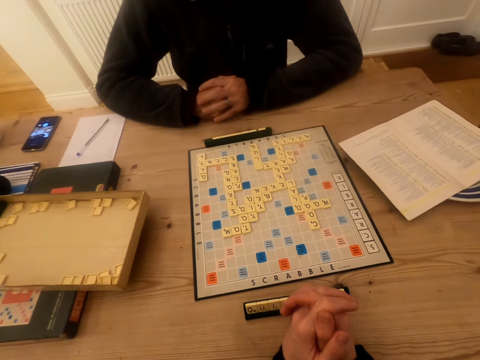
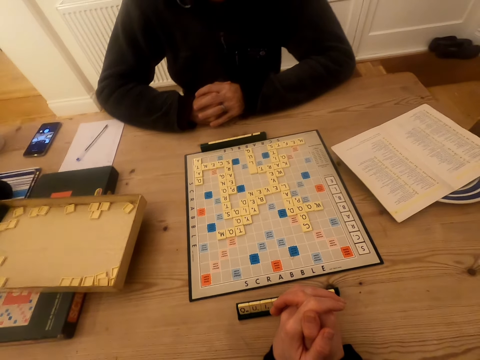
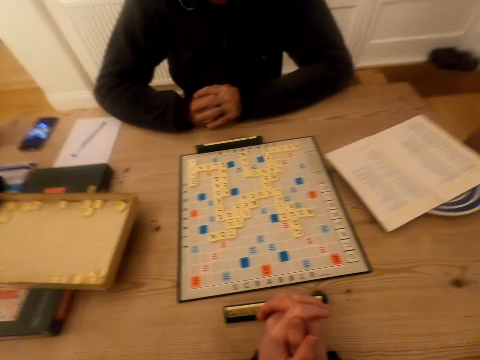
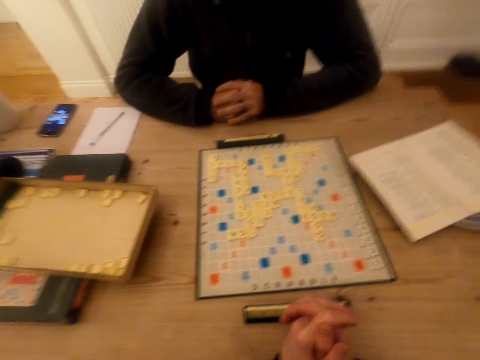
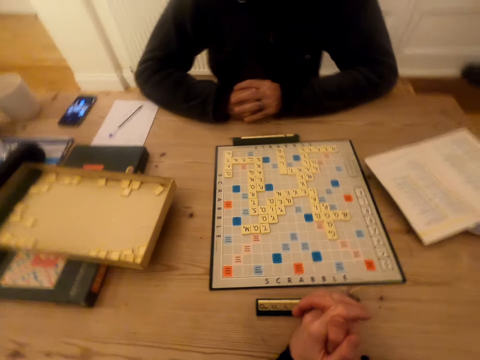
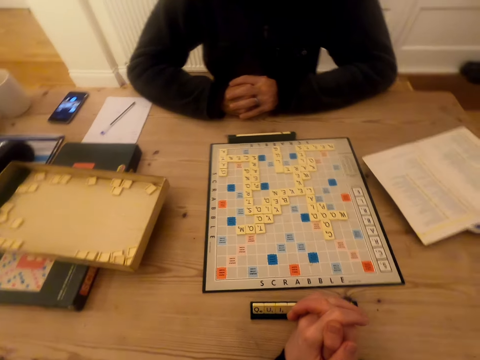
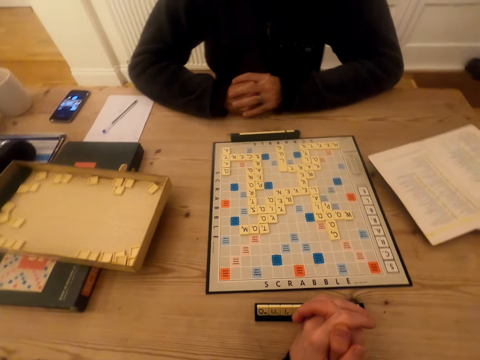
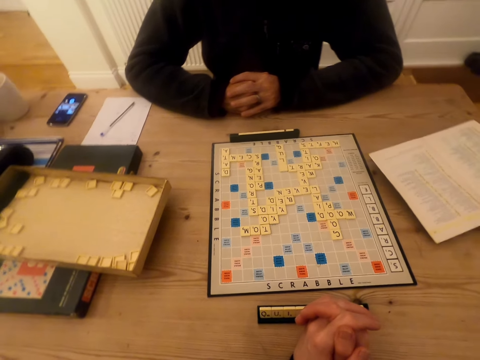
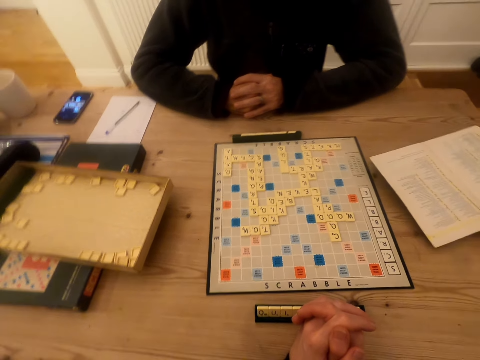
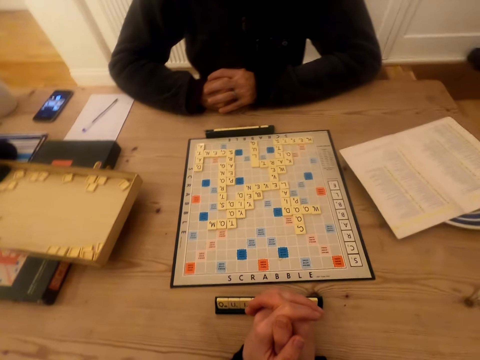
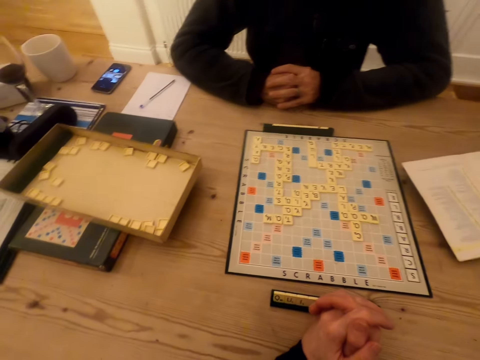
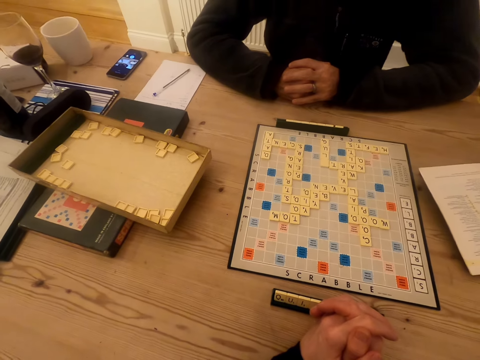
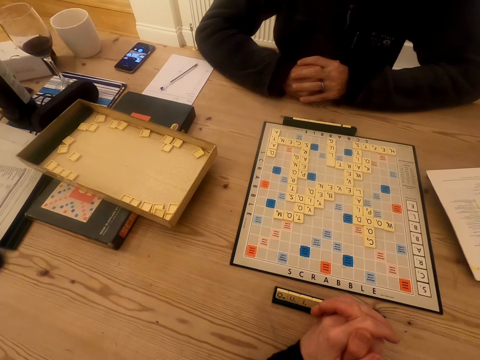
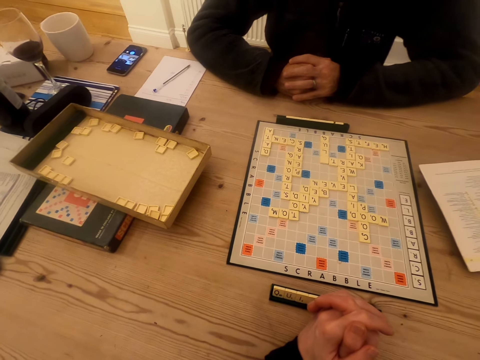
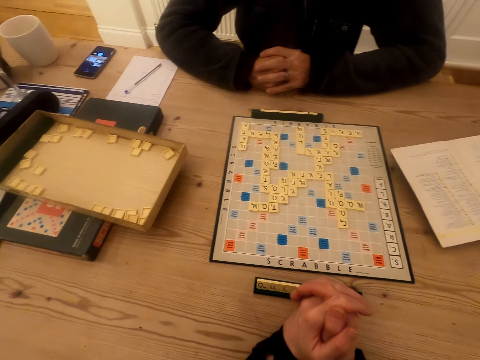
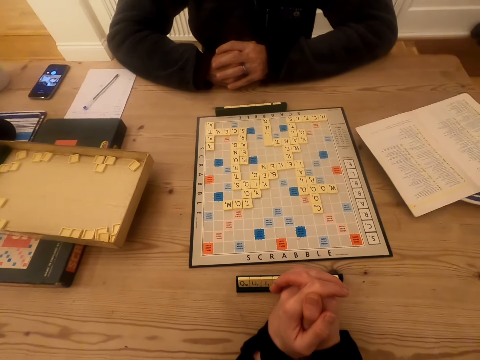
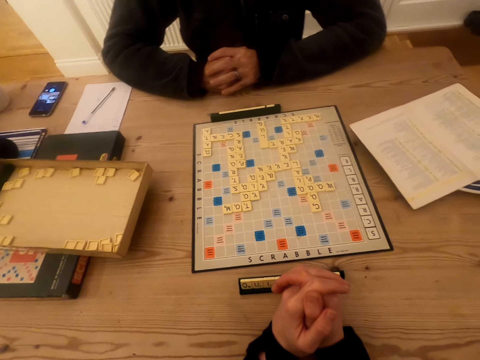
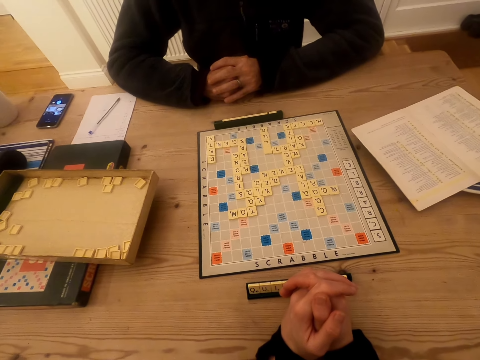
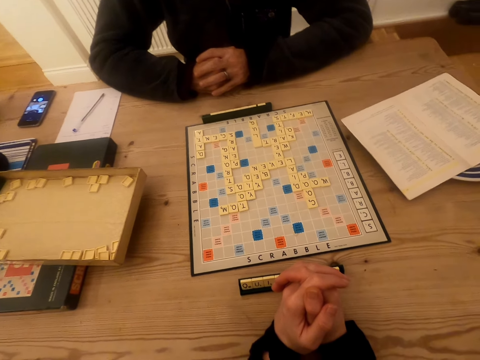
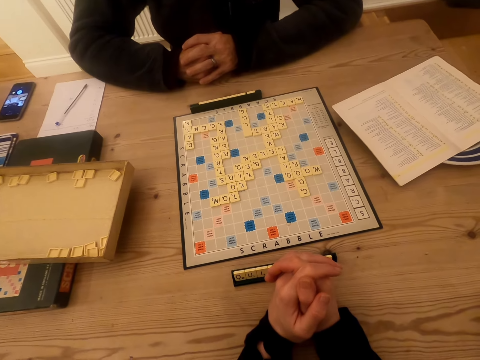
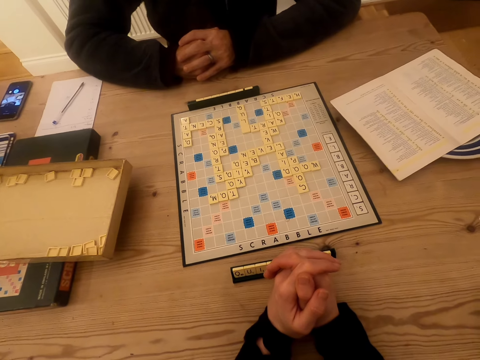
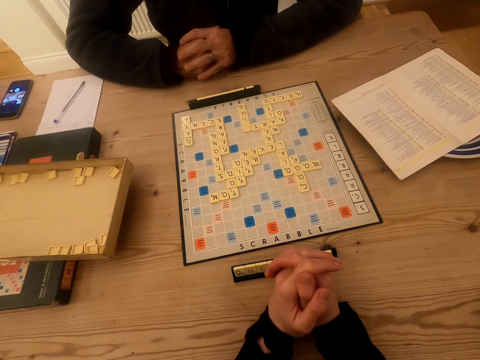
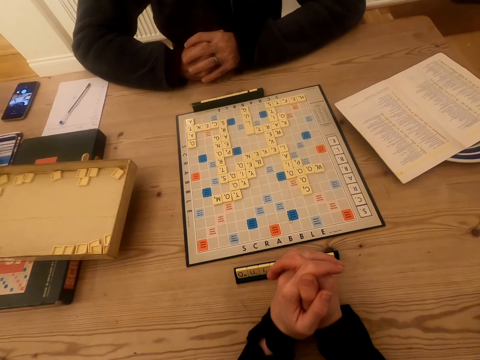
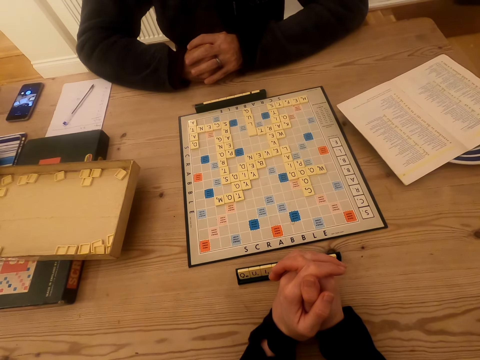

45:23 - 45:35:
The camera wearer talks to a man. The man talks to the camera wearer. The camera wearer looks at the Scrabble board.

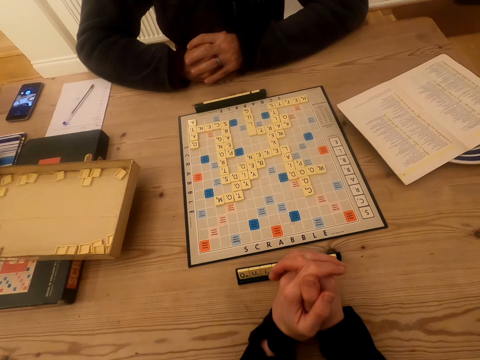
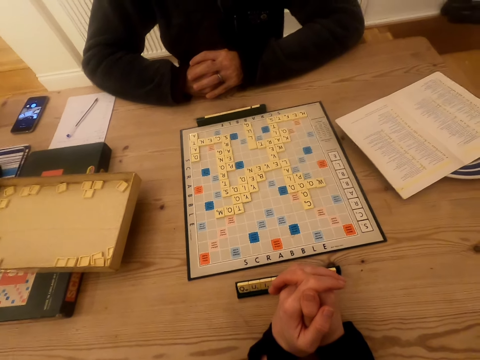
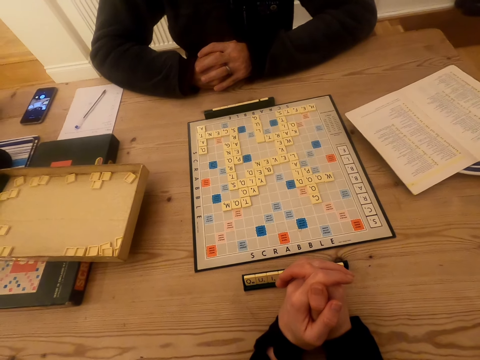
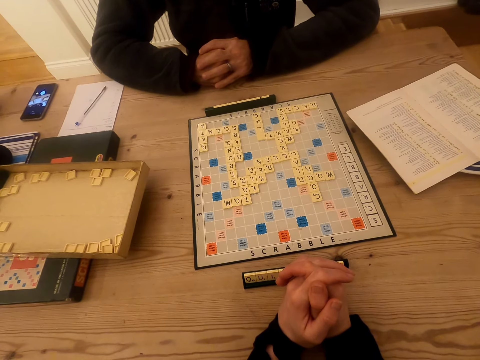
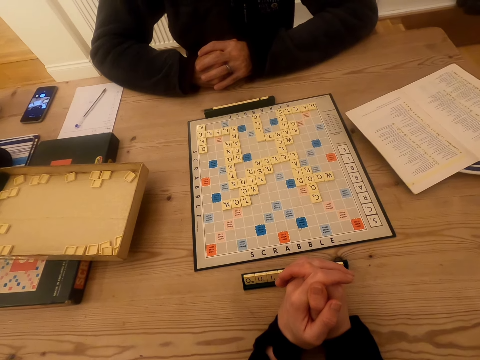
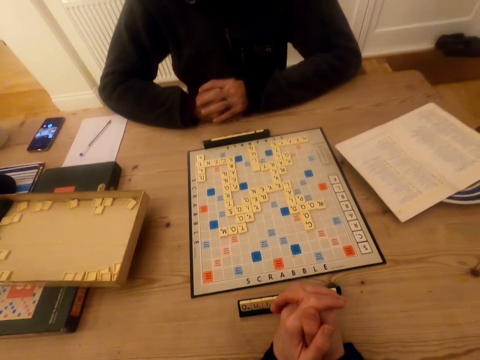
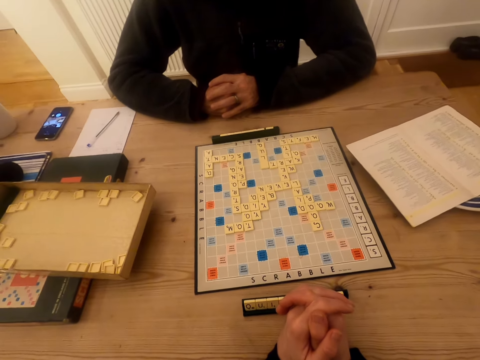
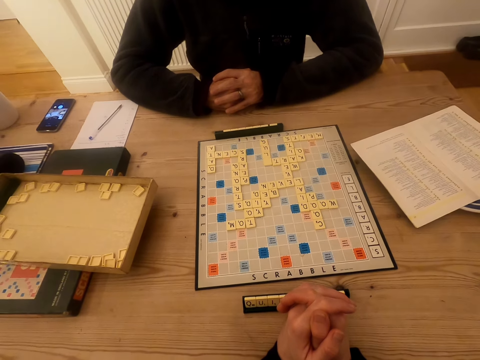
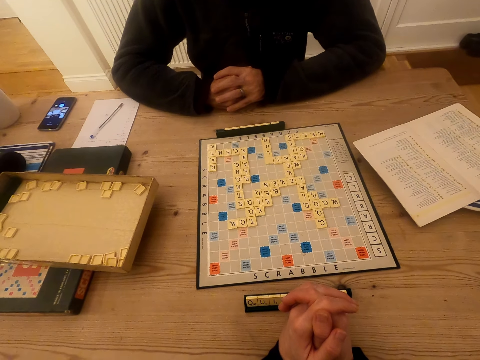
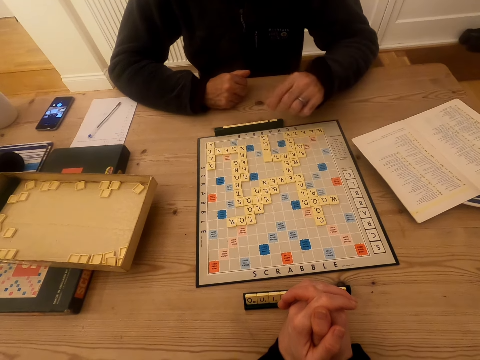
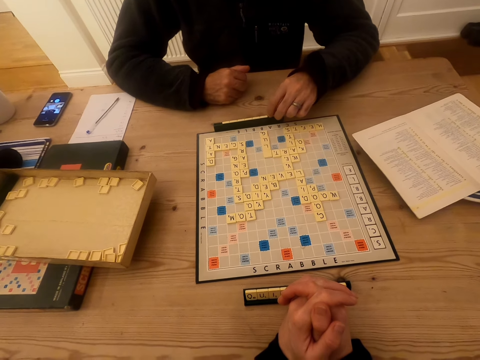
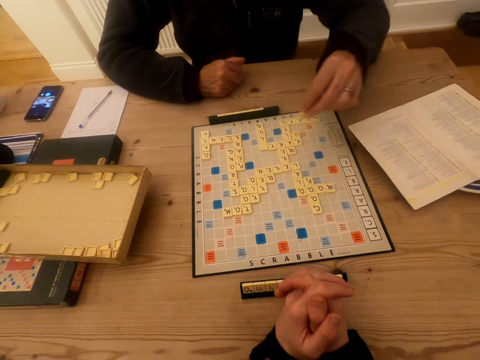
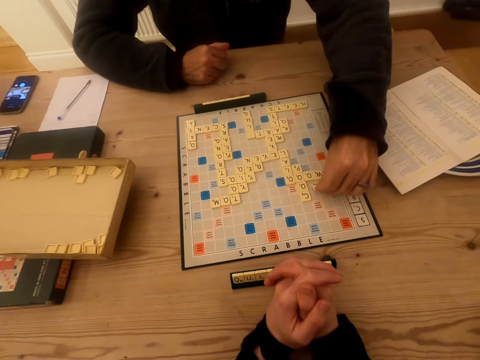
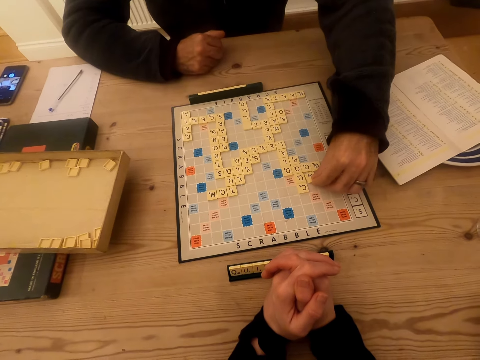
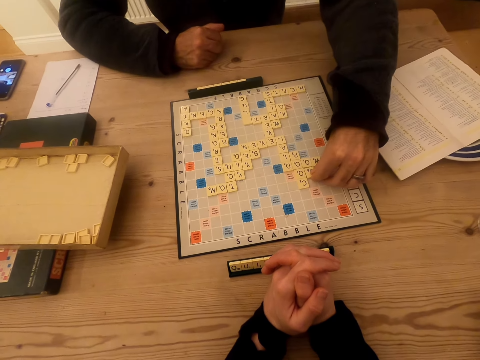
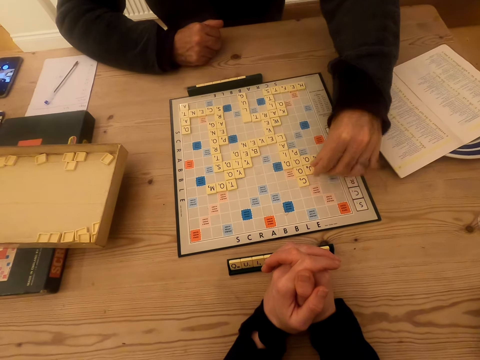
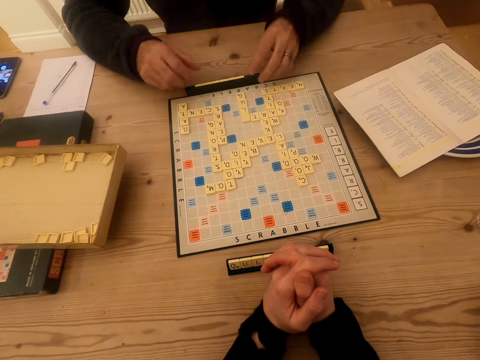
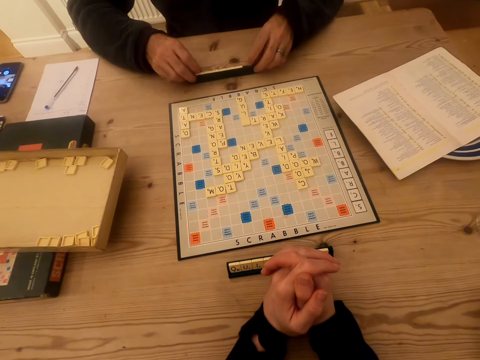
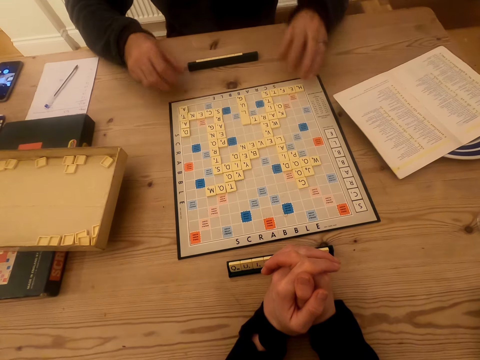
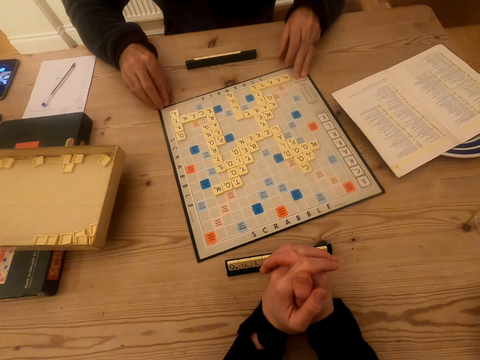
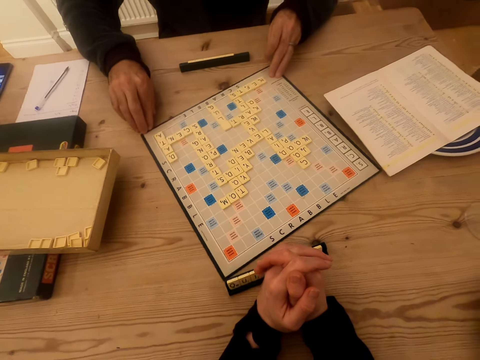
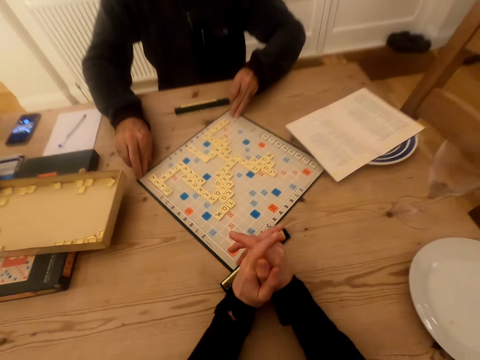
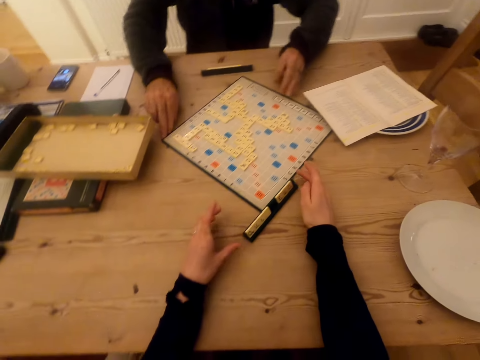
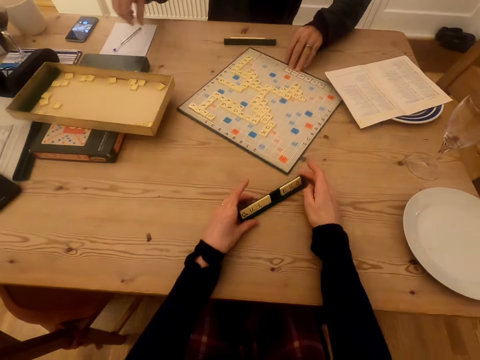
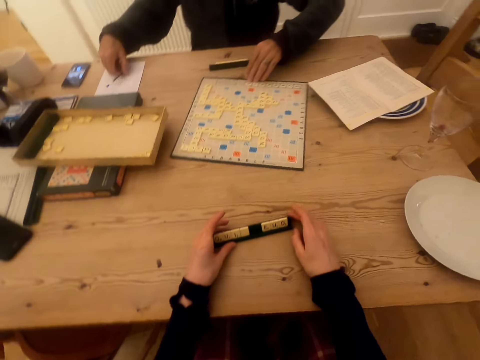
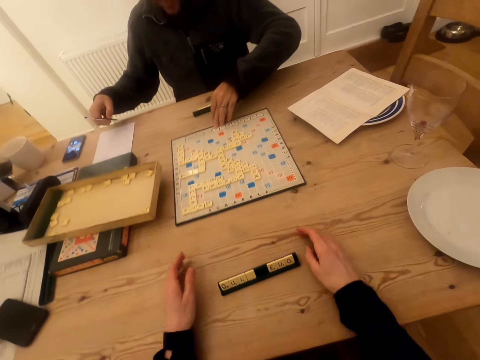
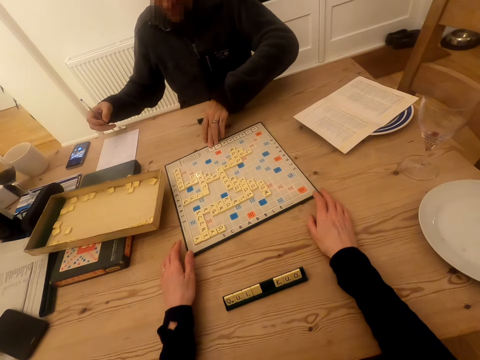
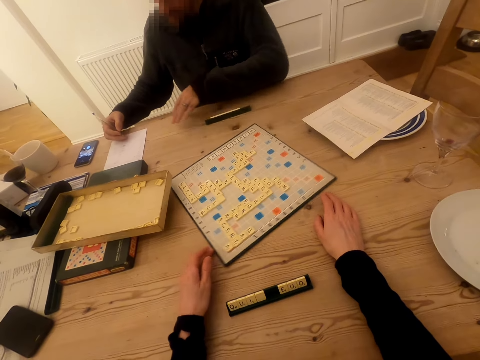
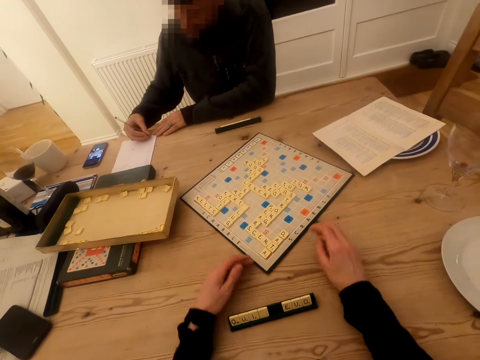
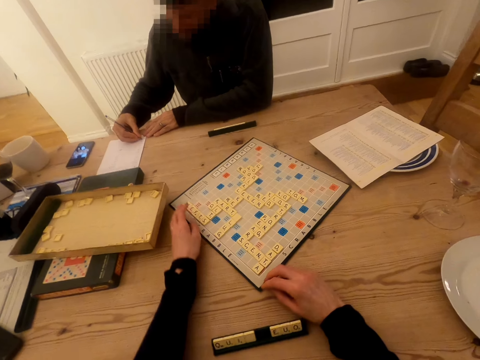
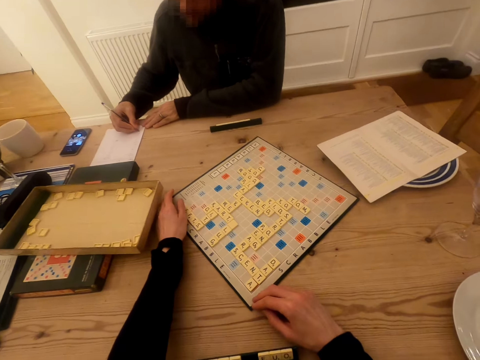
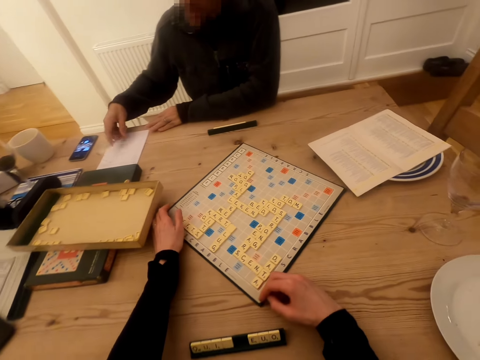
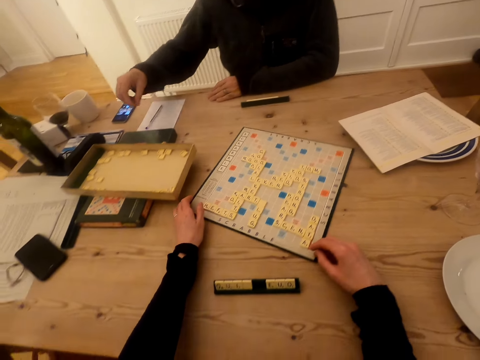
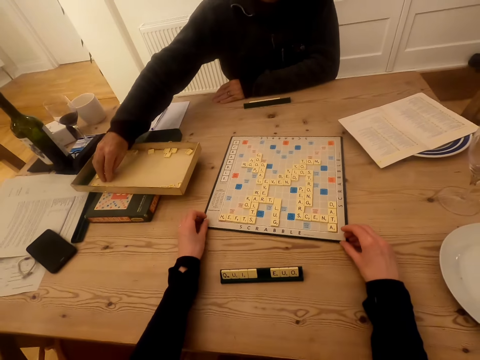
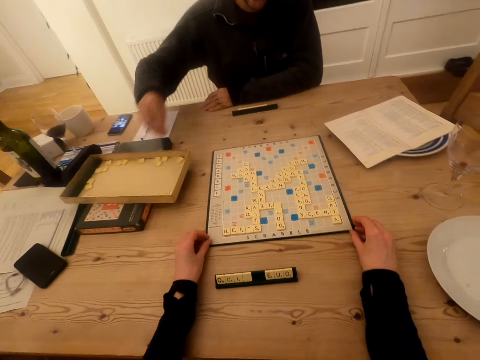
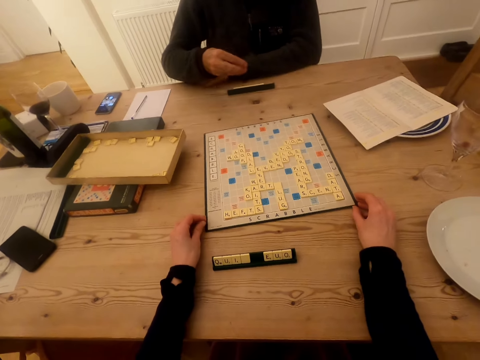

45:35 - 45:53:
The camera wearer talks to a man. The man talks to the camera wearer. The camera wearer talks to the man. The man plays the Scrabble game, picks the tile on the chalkboard tile place card holder and puts the tile on the Scrabble board. The camera wearer talks to the man. The man talks to the camera wearer. The camera wearer talks to the man. The man pulls the chalkboard tile place card holder and rotates the Scrabble board. The man rotates the Scrabble board again. The camera wearer pulls the chalkboard tile place card holder. The man picks the pen on the table. The camera wearer rotates the Scrabble board and talks to the man. The man writes on the piece of paper, talks to the camera wearer and returns the pen. The camera wearer talks to the man, rotates the Scrabble board and picks the tiles on the box. The man picks the wood Scrabble tiles.
